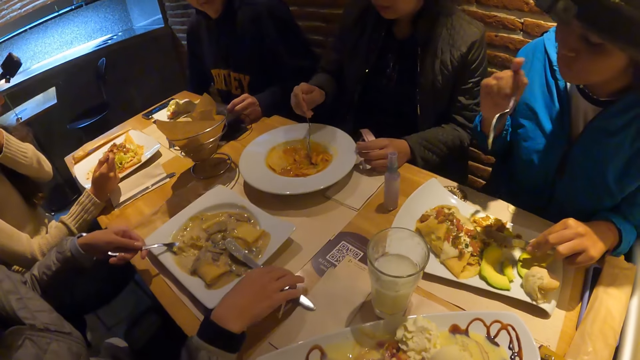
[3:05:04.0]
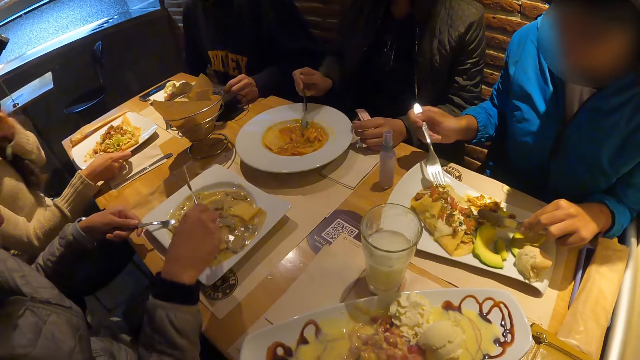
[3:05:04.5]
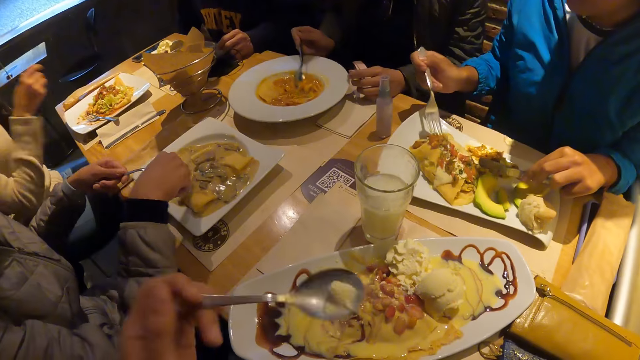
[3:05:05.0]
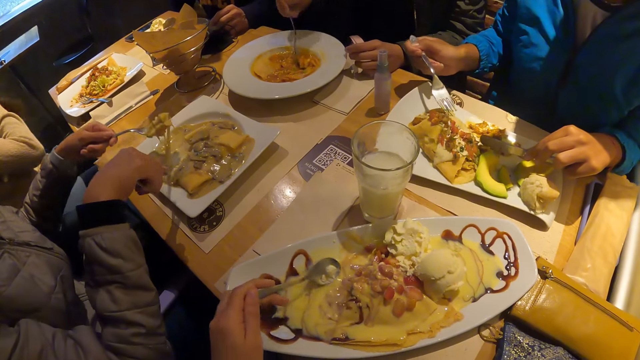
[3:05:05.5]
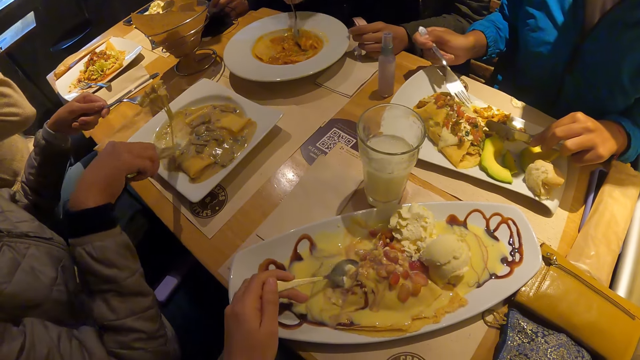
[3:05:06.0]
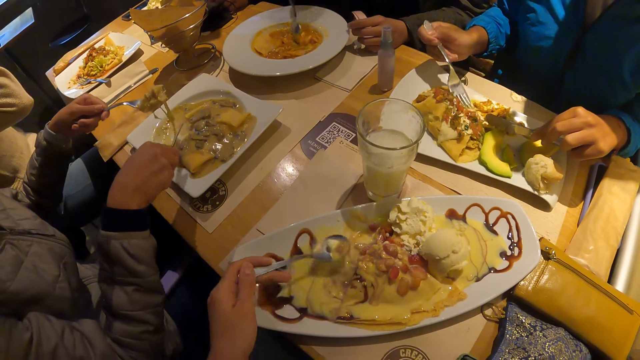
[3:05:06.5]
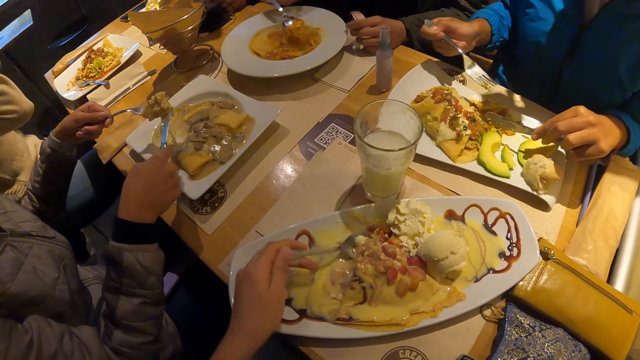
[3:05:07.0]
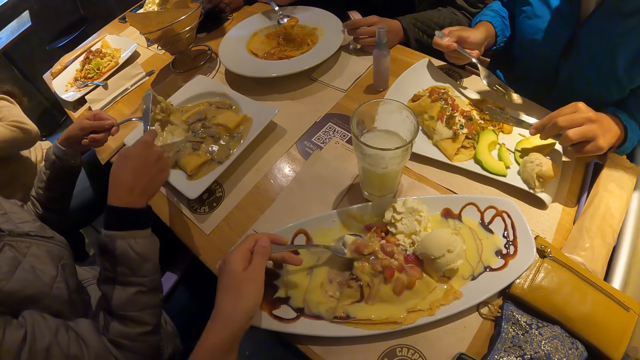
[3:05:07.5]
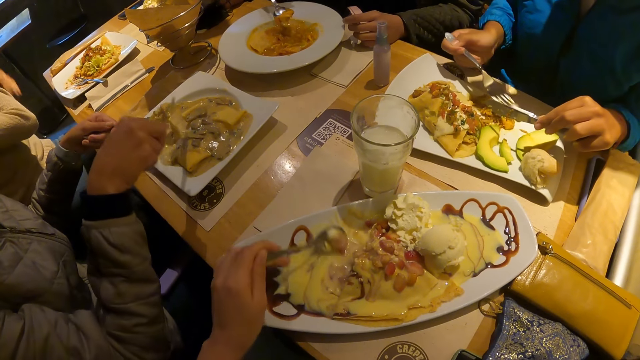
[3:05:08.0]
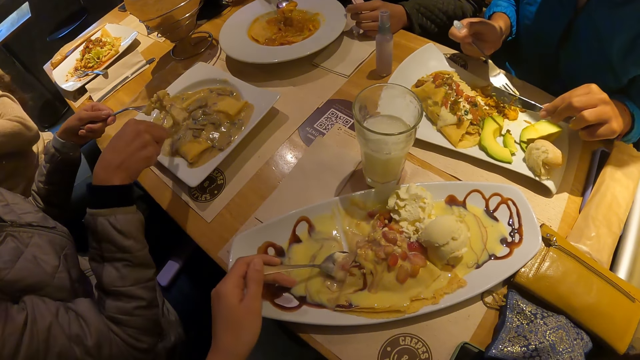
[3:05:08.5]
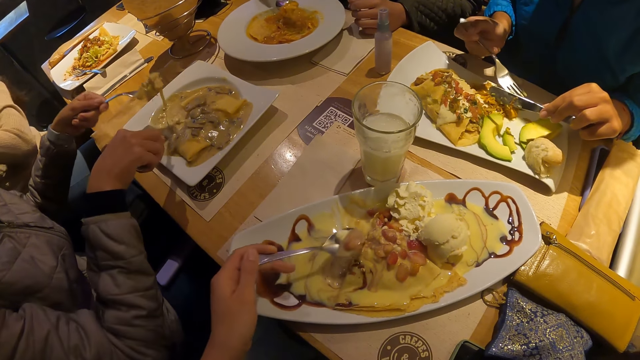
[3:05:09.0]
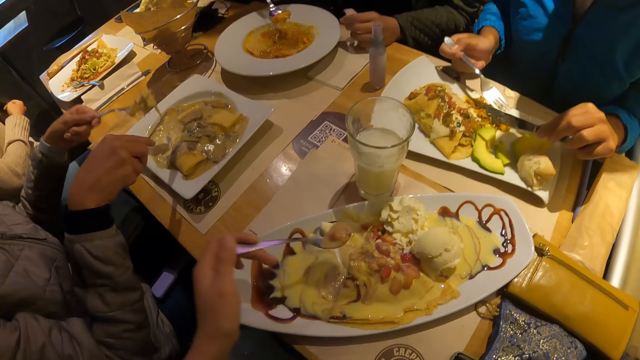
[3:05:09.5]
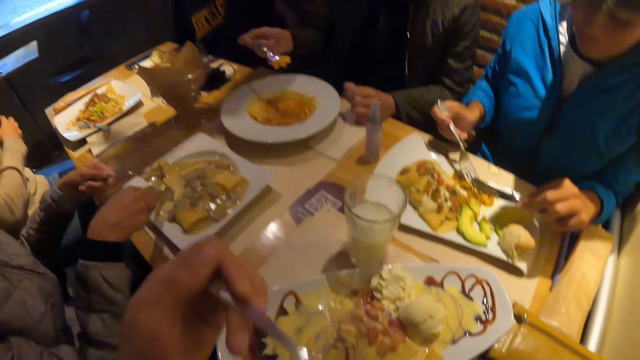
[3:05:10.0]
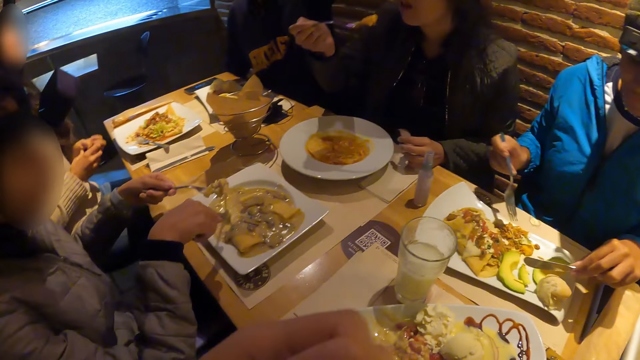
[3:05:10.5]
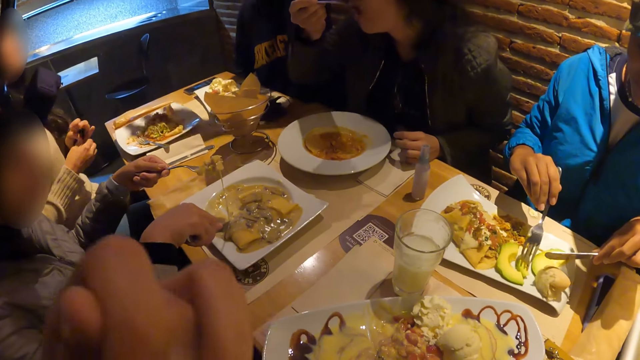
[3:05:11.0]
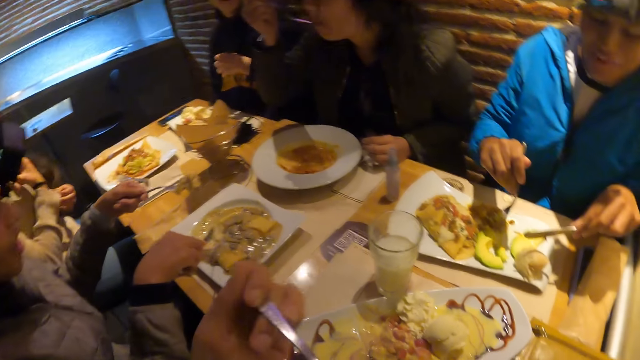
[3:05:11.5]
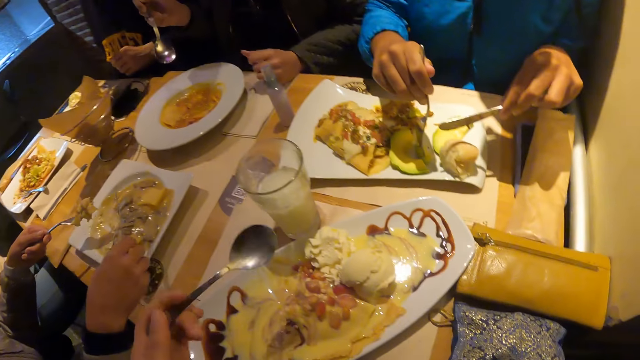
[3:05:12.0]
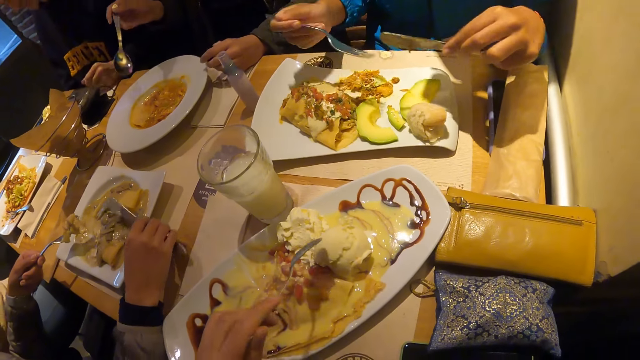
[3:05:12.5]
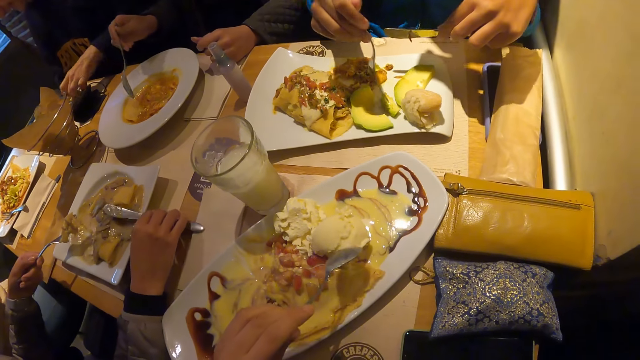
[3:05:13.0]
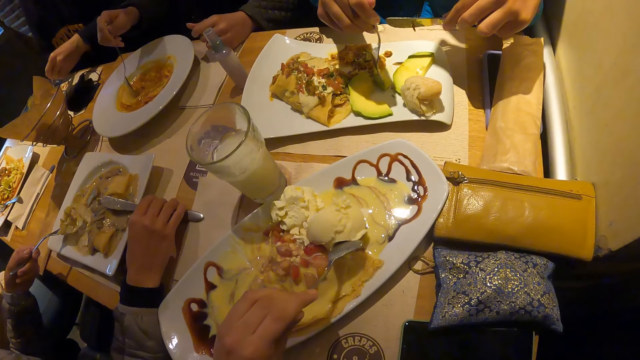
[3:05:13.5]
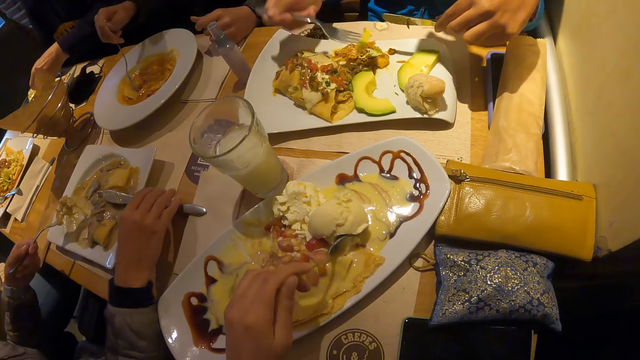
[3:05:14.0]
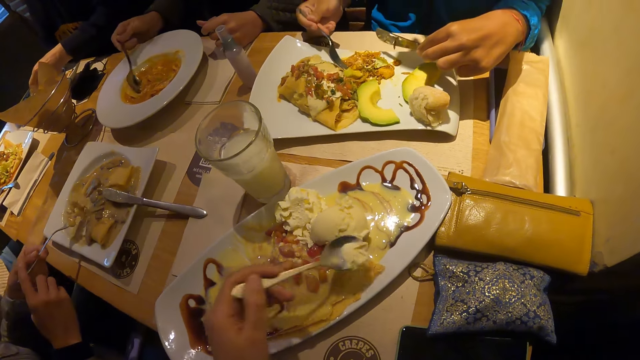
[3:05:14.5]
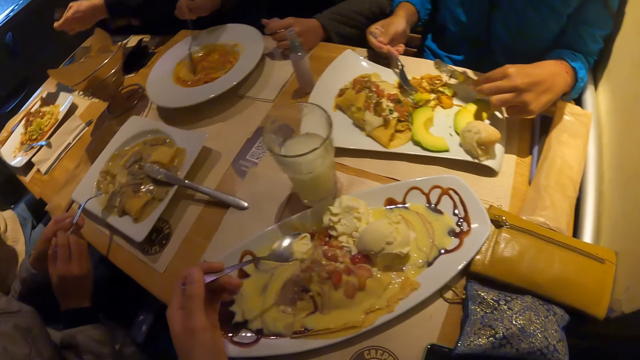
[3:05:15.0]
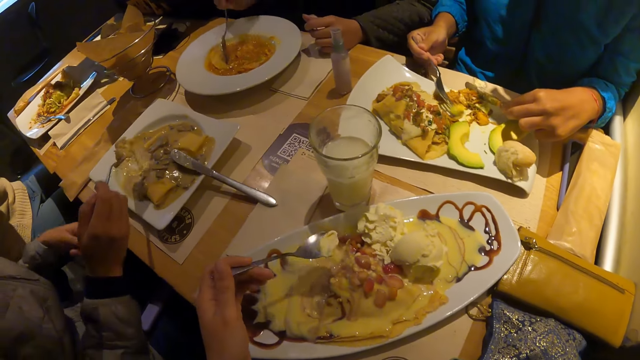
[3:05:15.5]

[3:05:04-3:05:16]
The camera wearer lifts the food to his mouth with a spoon in his left hand. He eats the food. The woman scratches her cheek with a finger from her right hand. The man picks the knife from the plate with his right hand. He picks the knife from his plate with his right hand again. The man takes the food from the plate with the fork in his right hand. The camera wearer takes the food from the plate with a spoon in his left hand. He lifts the food to his mouth with the spoon in his left hand. He eats the food. Another woman lifts food to her mouth with a spoon in her right hand. The first woman picks avocado from the plate with the fork in her right hand. The camera wearer takes the food from the plate with the spoon in his left hand. The man drops the knife in his right hand on the plate. The first woman takes the food from the plate with the cutlery in both hands. The man passes the fork from his left hand to his right hand.

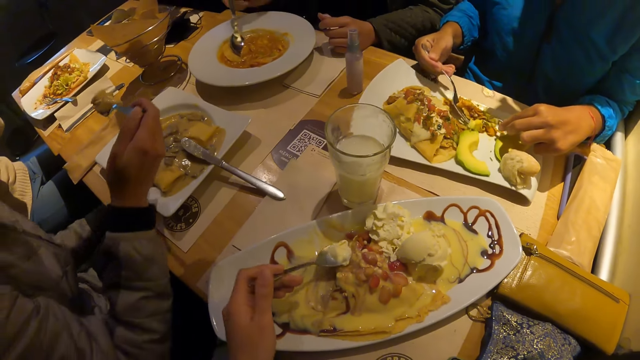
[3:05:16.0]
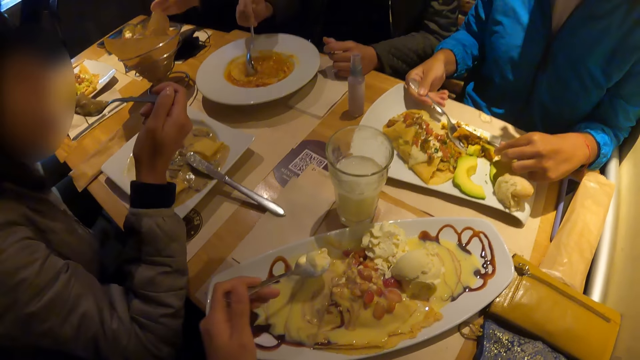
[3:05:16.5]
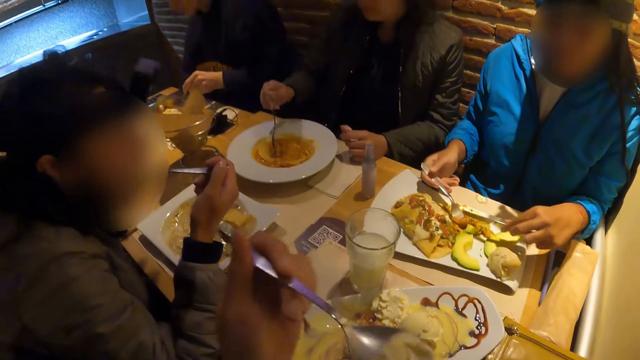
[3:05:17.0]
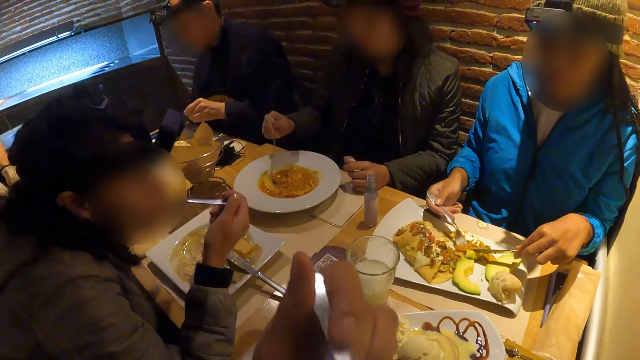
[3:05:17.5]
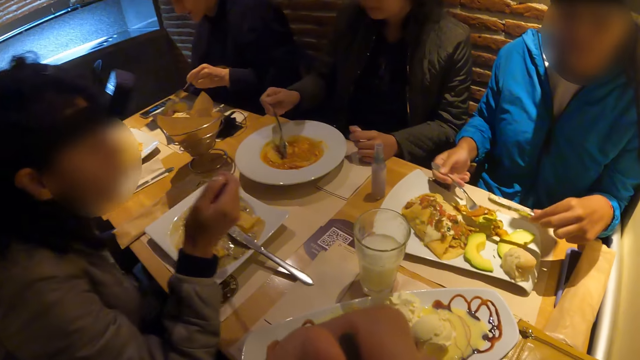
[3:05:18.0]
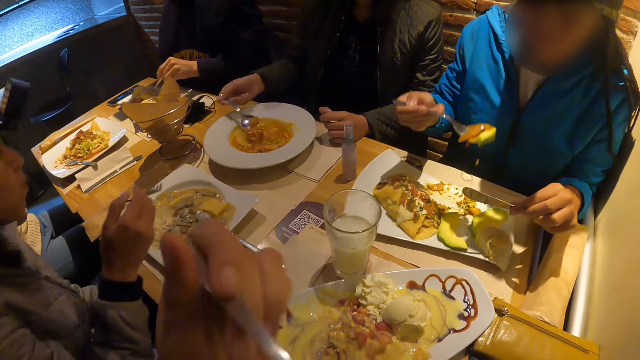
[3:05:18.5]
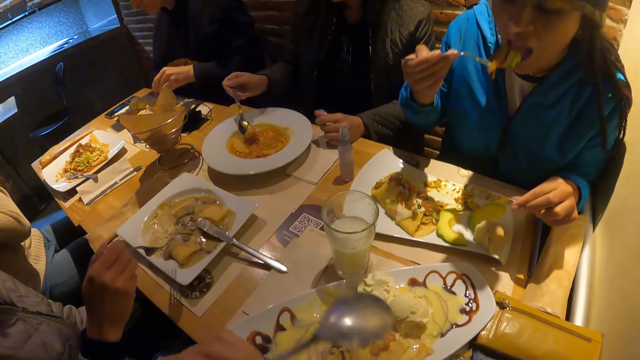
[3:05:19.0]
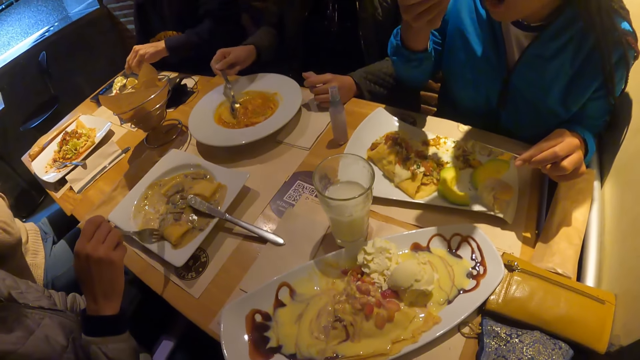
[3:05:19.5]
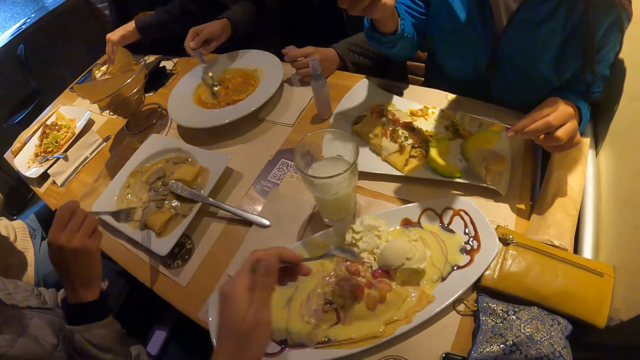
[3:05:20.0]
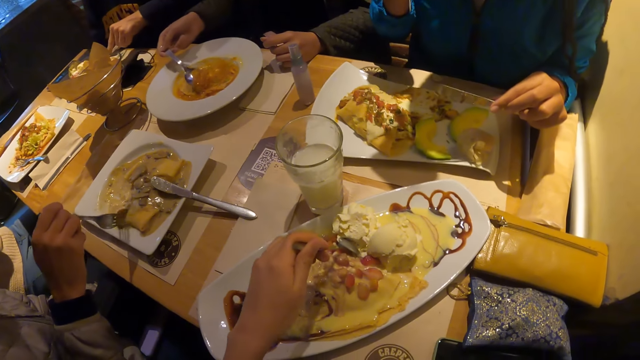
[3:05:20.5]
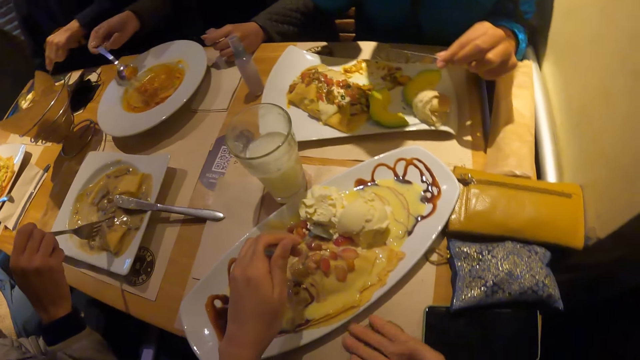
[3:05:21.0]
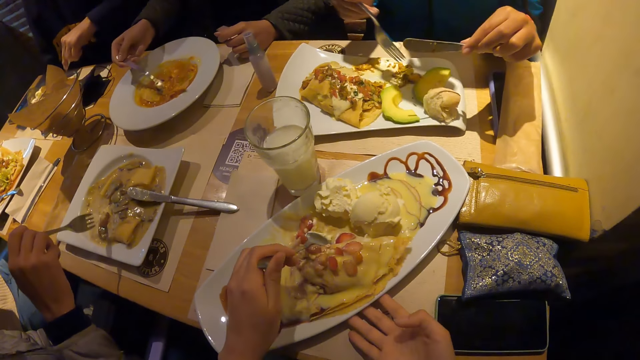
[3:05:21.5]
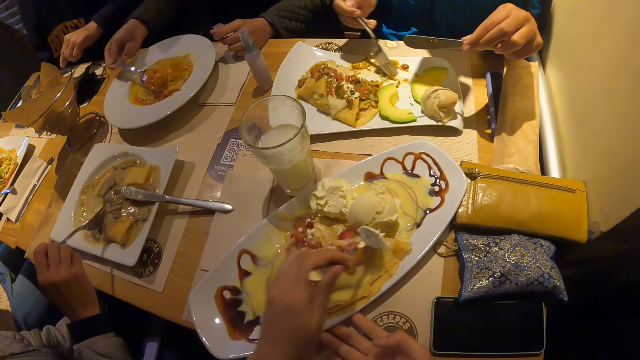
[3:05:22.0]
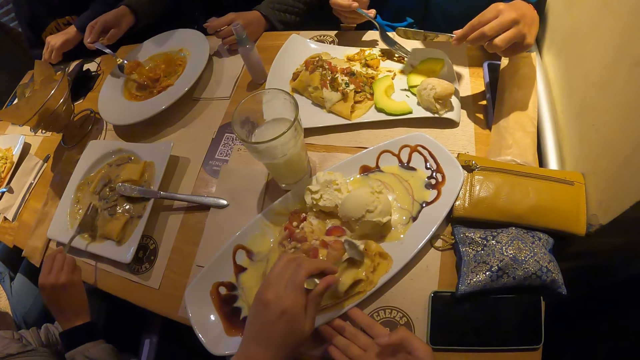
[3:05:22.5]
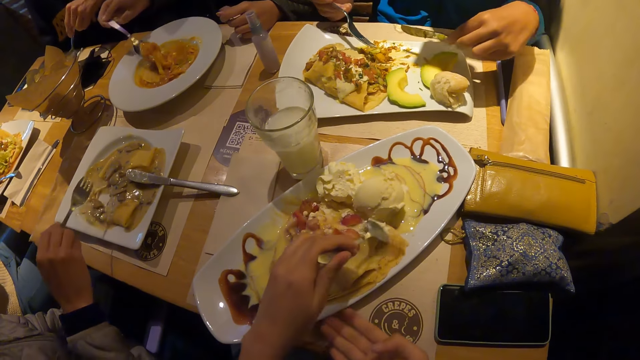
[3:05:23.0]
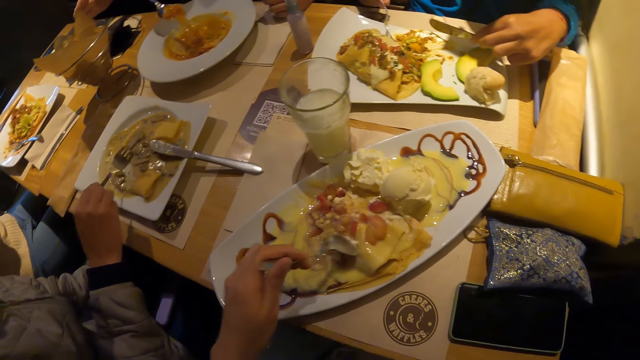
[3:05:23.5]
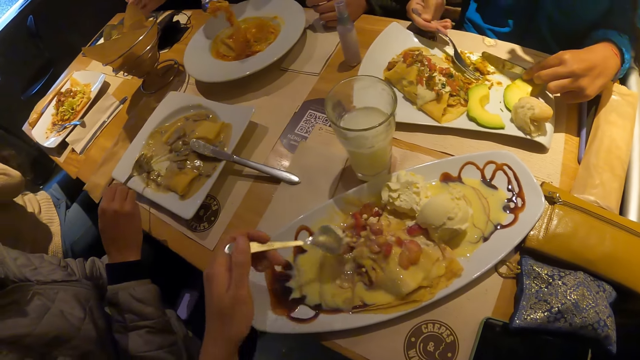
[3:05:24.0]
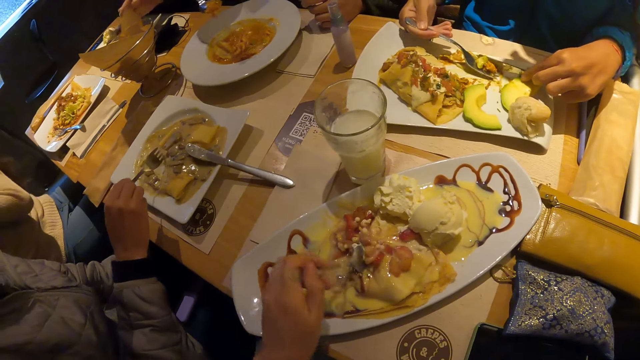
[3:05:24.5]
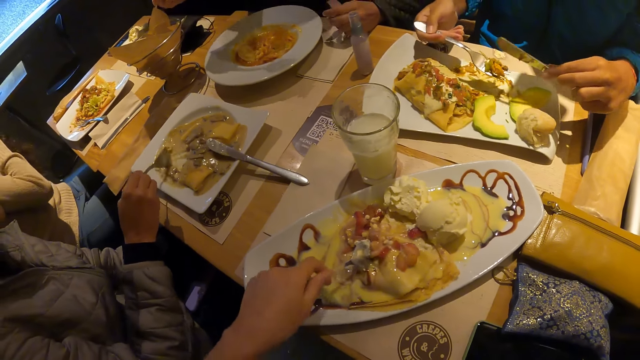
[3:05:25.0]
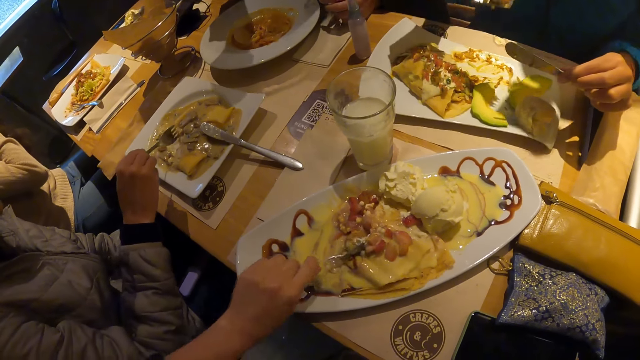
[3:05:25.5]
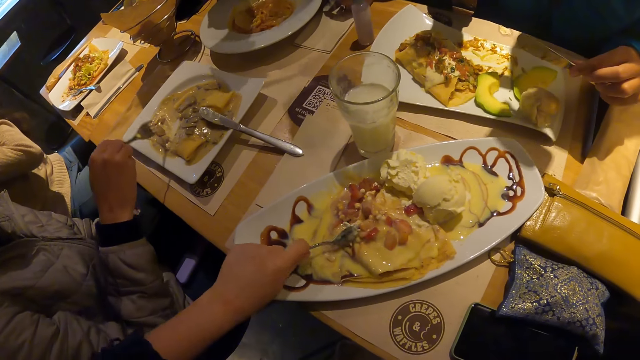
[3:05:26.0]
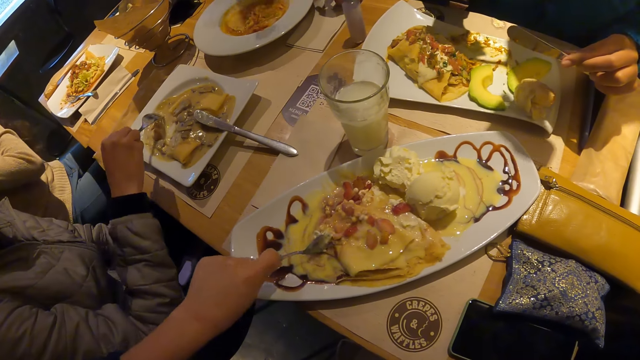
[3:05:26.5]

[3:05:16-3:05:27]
The man lifts the food to his mouth with a fork in his right hand. The camera wearer lifts the food to his mouth with a spoon in his left hand. He eats the food. The woman lifts food to her mouth with a fork in her right hand. Another woman takes the food from the plate with a spoon in her right hand. The camera wearer scoops the food. He moves the food in his plate around with the spoon in his left hand. The first woman takes the food from the plate with the cutlery in both hands. The other woman lifts food to her mouth with the spoon in her right hand. The first woman lifts food to her mouth with the fork in her right hand.
